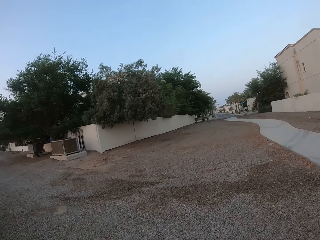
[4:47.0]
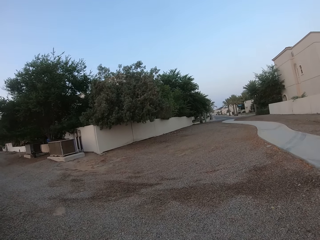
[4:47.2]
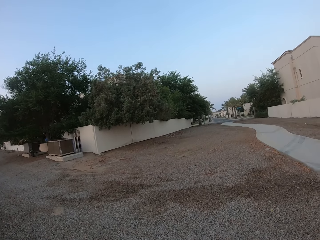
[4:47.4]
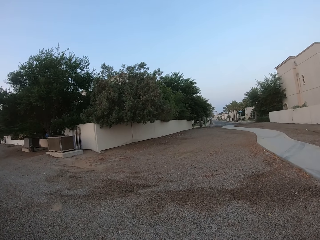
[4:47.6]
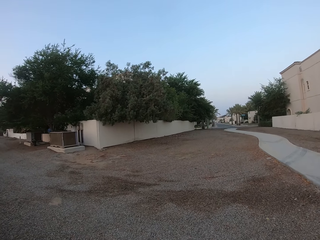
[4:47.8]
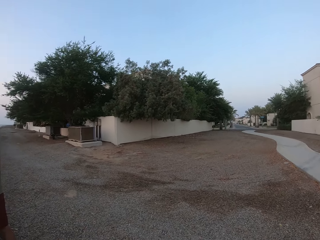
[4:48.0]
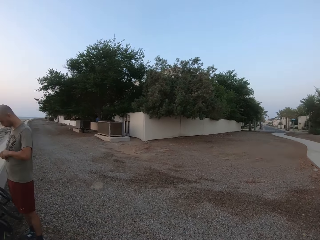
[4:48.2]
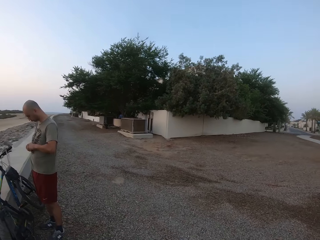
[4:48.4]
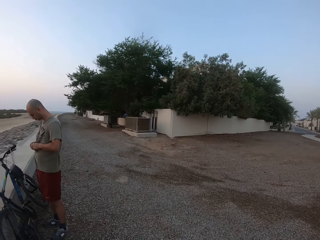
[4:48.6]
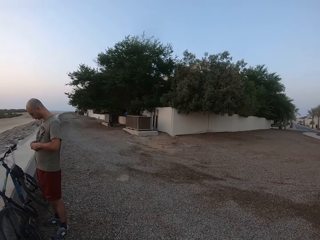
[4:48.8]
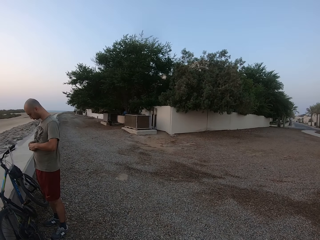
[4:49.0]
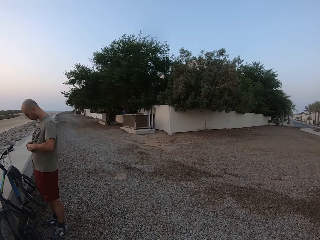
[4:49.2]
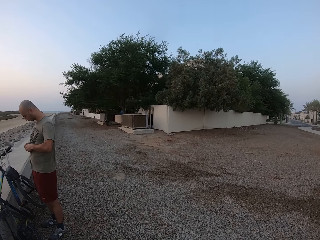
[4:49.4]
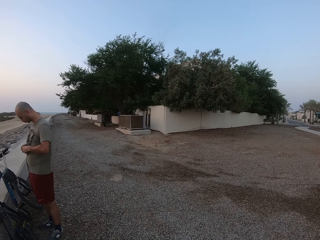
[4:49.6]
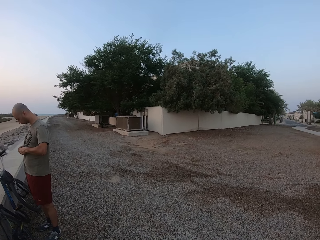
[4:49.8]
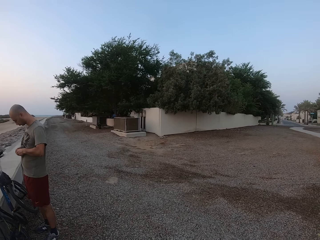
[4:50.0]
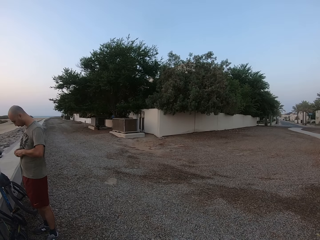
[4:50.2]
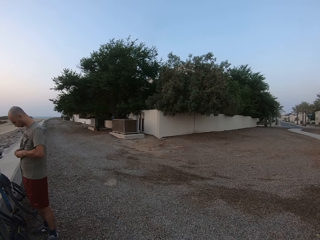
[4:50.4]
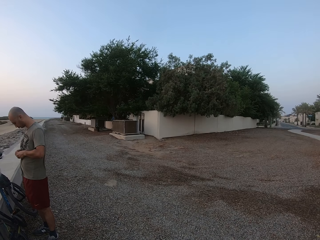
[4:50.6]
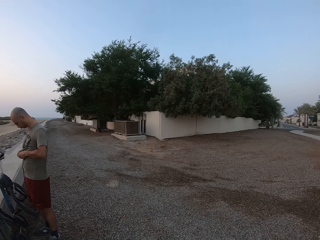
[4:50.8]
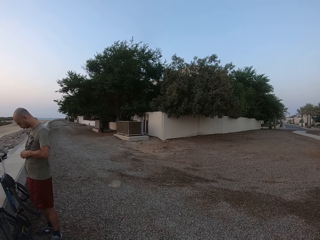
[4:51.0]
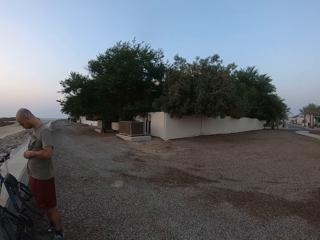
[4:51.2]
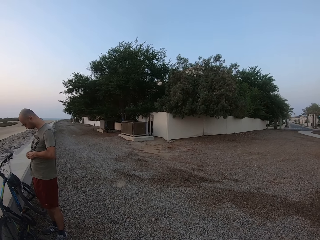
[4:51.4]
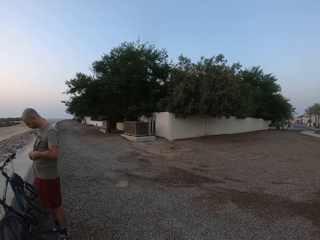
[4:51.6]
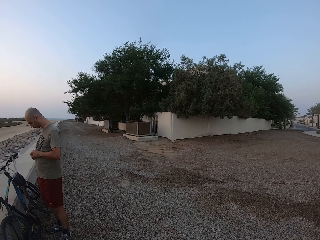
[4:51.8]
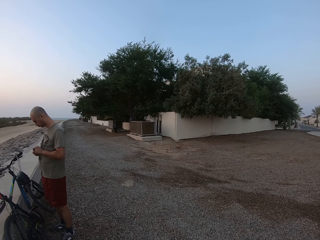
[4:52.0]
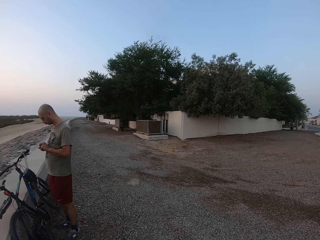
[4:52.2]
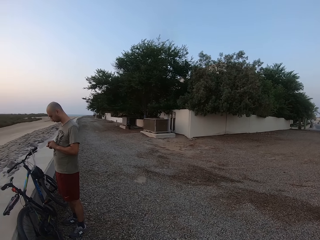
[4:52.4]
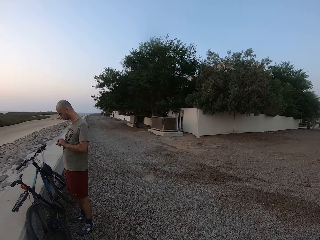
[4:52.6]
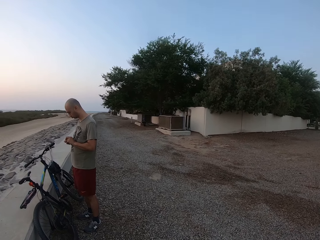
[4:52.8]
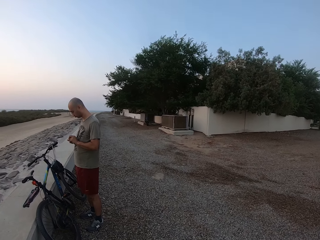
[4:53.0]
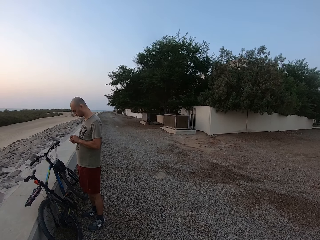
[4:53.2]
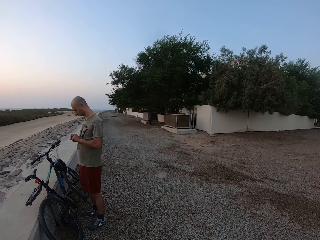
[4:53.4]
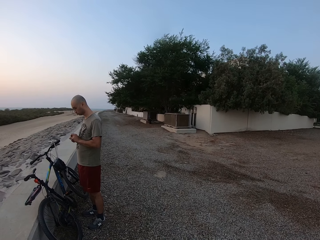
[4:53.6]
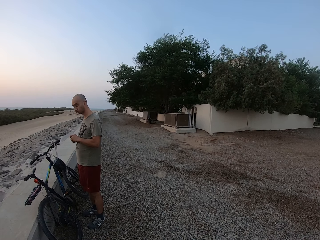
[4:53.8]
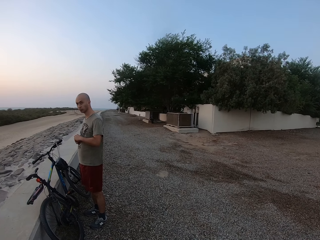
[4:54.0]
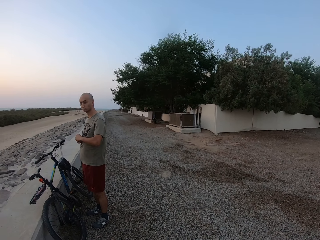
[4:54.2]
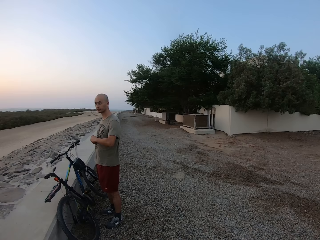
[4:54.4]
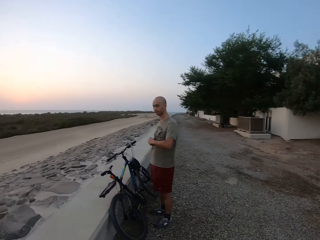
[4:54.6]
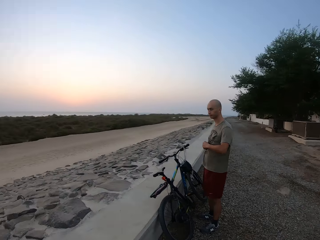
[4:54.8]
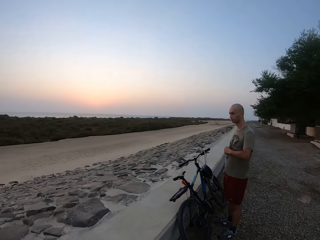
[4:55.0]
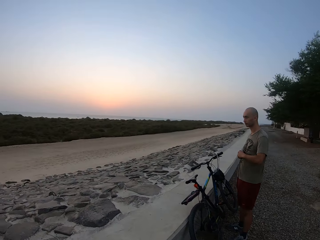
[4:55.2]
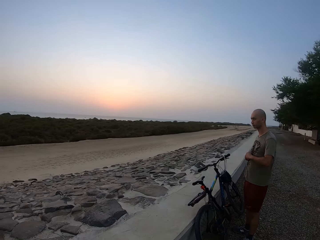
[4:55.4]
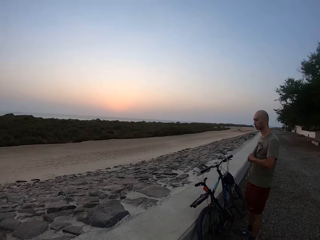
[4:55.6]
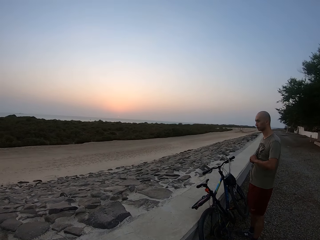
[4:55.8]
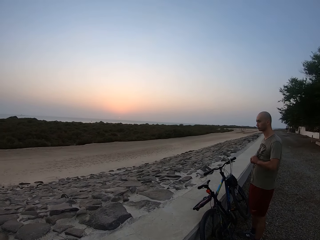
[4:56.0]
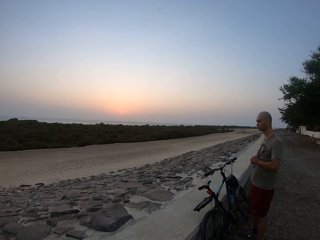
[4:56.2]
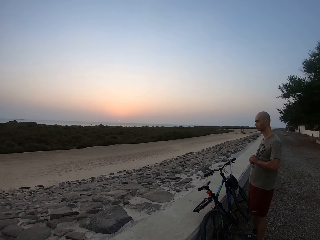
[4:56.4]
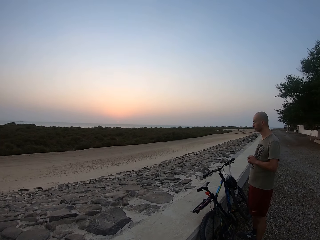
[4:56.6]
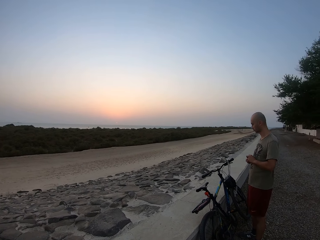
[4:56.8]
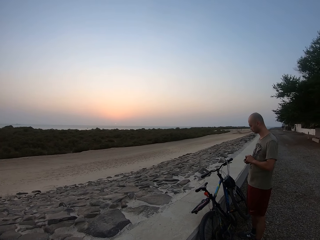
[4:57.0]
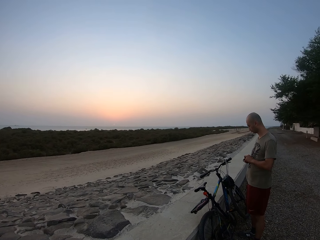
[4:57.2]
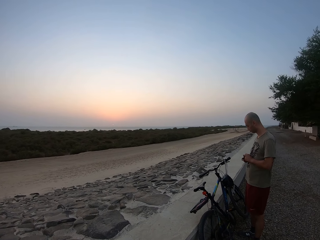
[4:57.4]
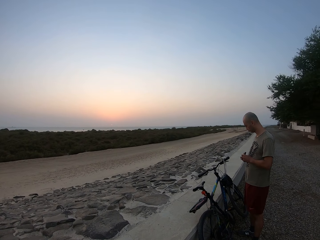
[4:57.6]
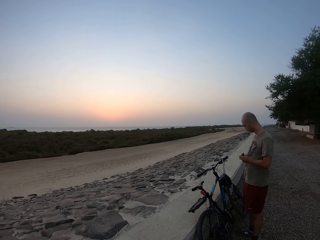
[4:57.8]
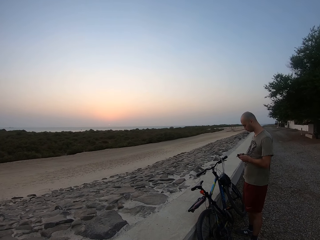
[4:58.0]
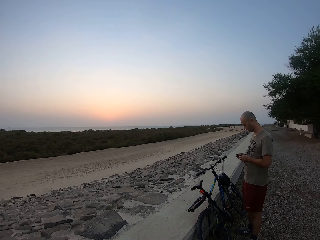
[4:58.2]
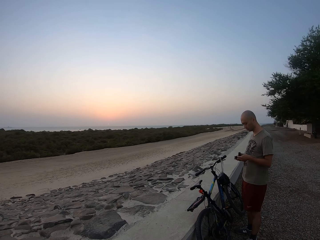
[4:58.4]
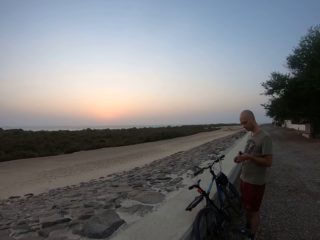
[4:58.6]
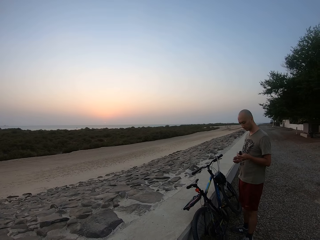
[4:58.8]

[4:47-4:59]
The camera wearer looks around the road.

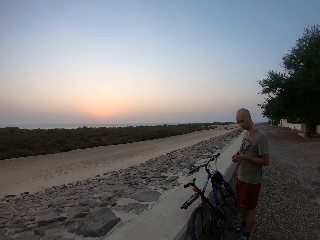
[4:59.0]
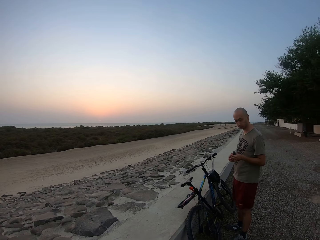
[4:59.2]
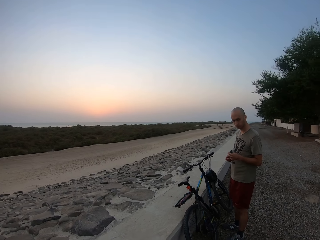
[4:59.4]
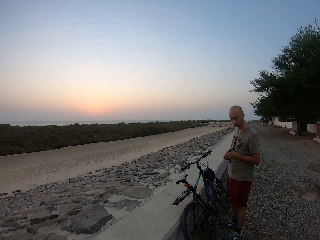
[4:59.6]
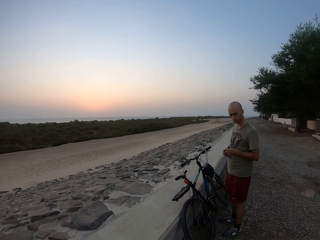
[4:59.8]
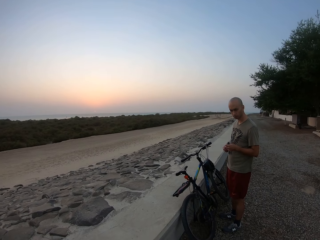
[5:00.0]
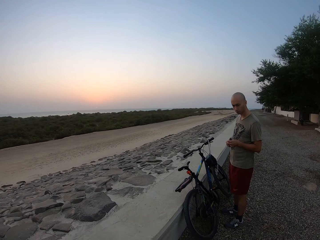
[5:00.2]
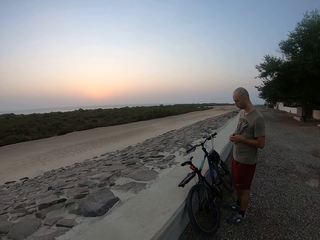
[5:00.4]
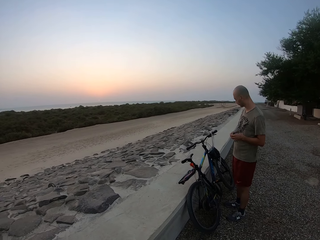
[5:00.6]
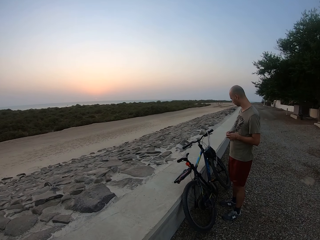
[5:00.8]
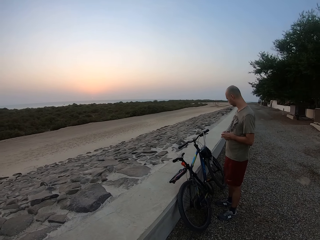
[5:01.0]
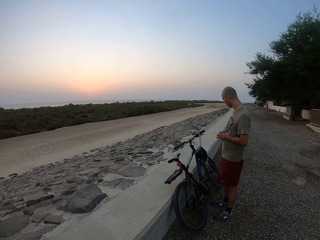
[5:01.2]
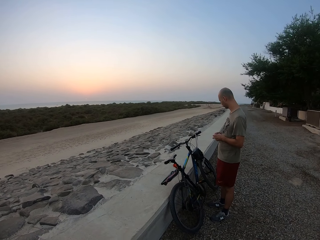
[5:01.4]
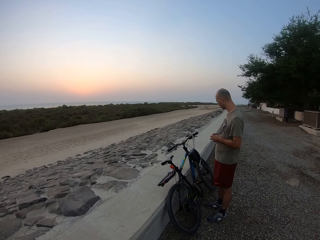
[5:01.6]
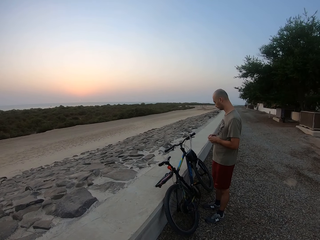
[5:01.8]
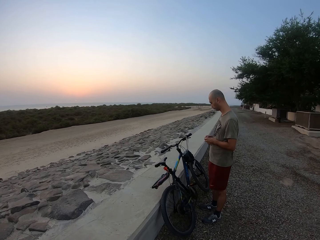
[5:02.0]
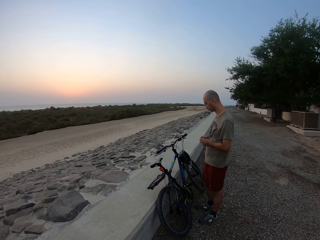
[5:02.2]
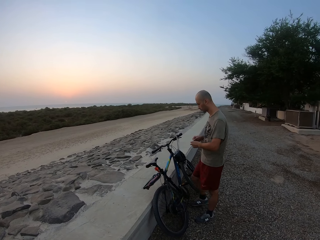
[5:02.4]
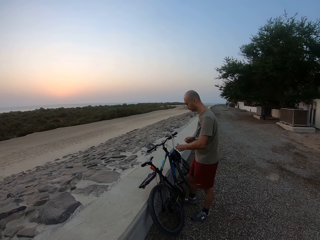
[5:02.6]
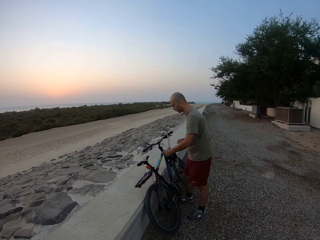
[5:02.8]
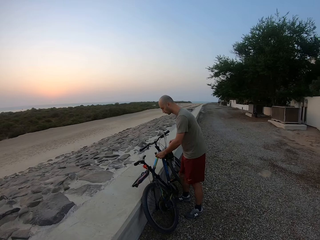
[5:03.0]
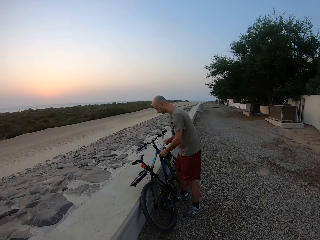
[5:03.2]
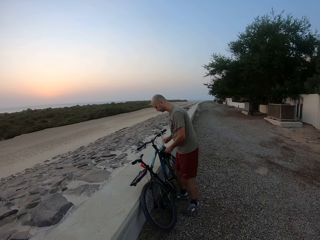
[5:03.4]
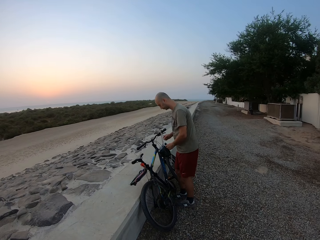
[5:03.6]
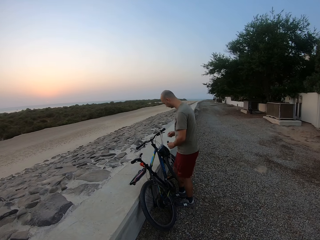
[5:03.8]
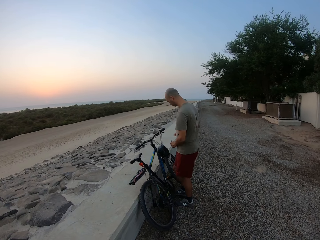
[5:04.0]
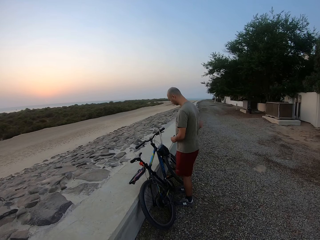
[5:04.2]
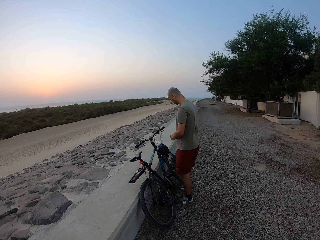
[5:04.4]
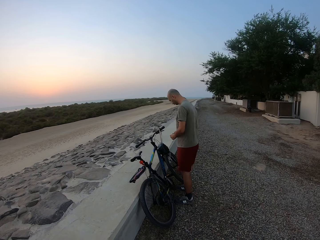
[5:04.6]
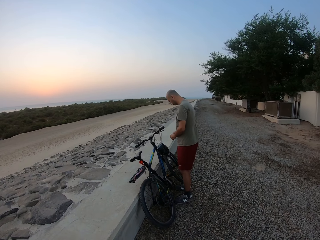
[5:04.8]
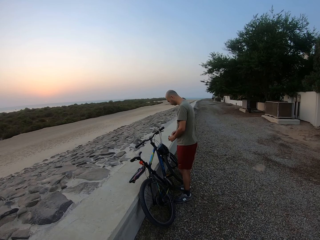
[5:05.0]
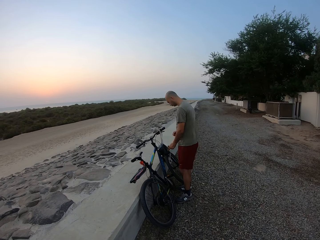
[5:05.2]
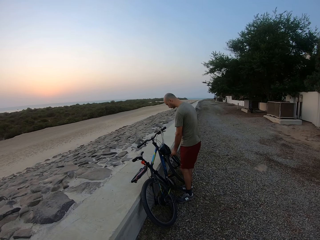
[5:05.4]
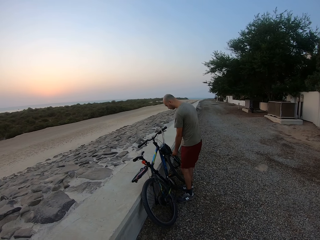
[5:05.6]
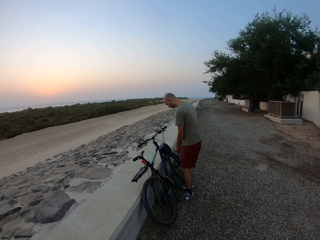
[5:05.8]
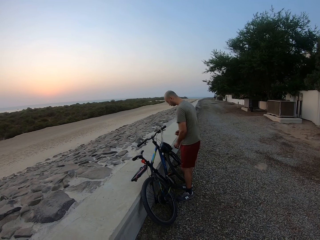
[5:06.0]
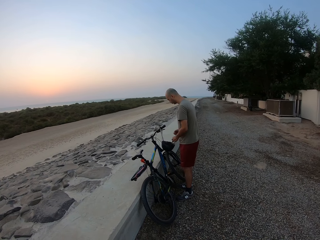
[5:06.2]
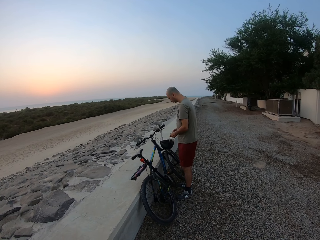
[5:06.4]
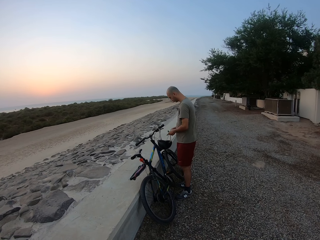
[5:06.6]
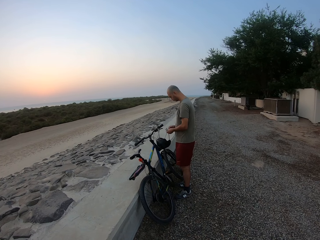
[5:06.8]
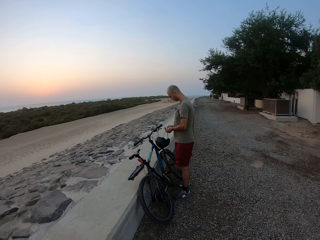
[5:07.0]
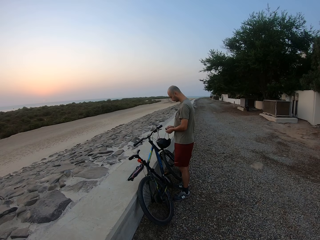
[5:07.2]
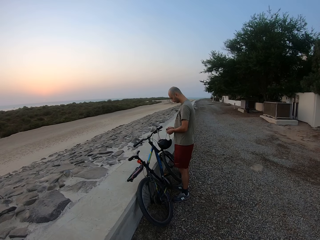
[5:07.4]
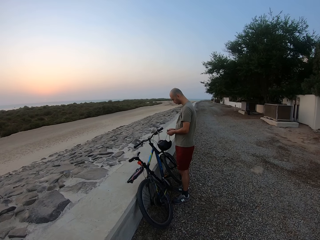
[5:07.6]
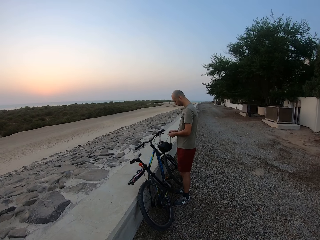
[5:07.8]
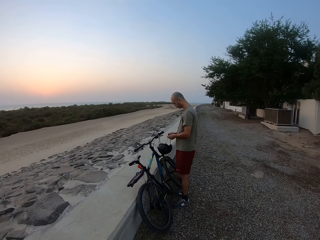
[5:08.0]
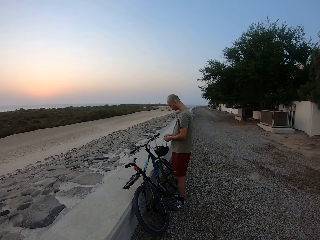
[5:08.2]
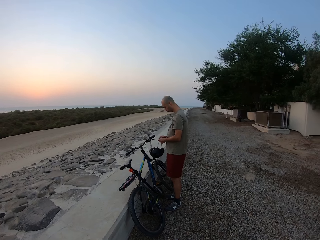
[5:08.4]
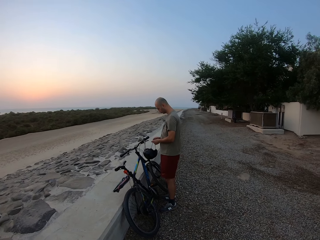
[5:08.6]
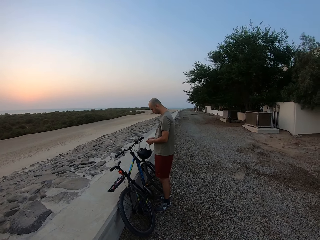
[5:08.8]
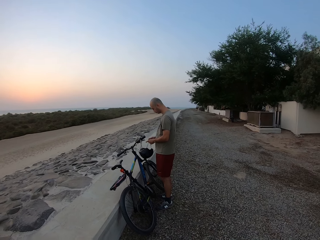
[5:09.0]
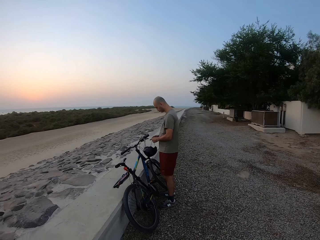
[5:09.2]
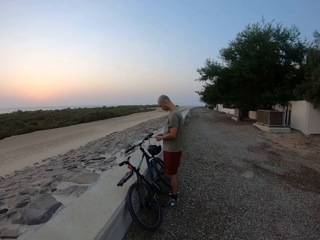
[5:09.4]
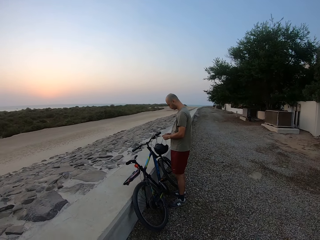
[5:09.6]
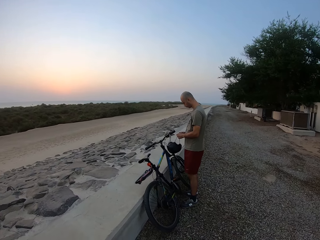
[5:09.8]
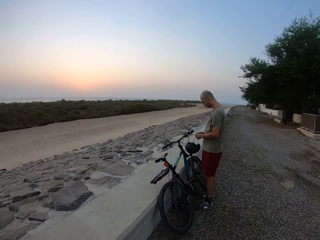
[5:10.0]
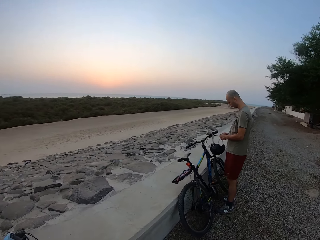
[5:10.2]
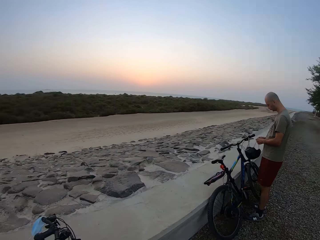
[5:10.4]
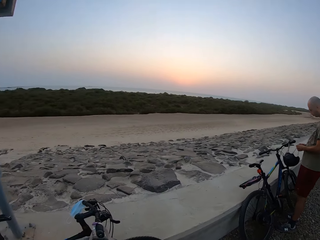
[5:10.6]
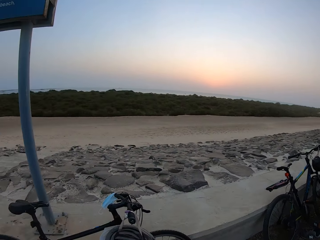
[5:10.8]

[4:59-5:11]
A man looks at the bicycle. He fixes his bag. He holds the helmet strap.
